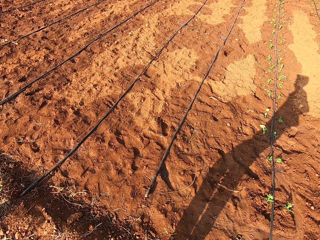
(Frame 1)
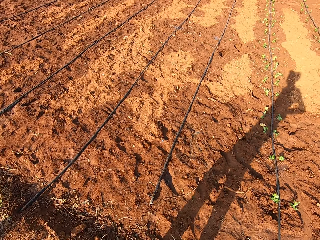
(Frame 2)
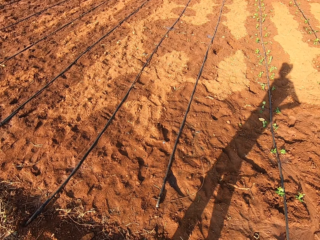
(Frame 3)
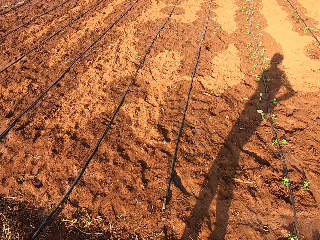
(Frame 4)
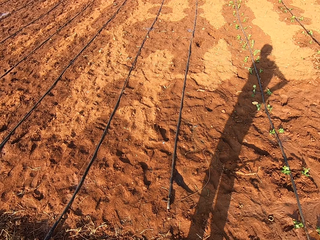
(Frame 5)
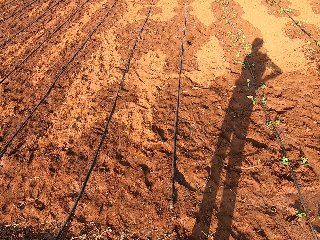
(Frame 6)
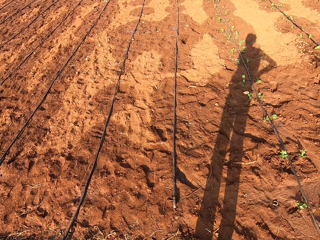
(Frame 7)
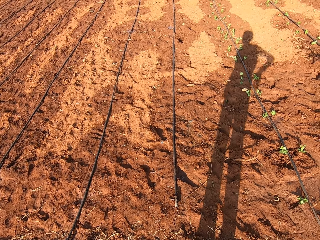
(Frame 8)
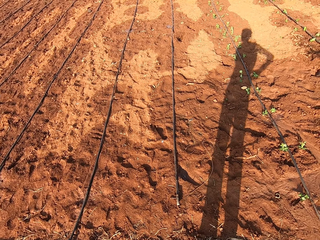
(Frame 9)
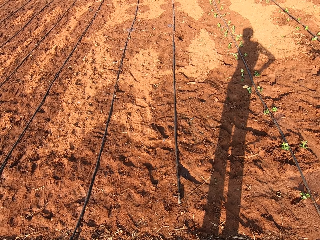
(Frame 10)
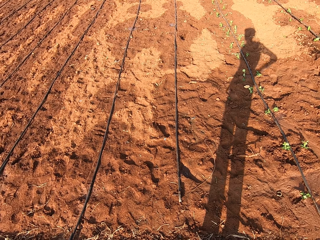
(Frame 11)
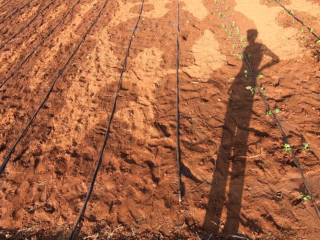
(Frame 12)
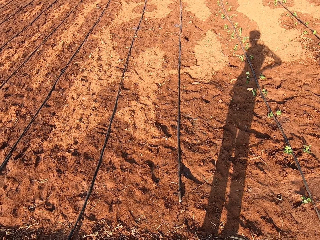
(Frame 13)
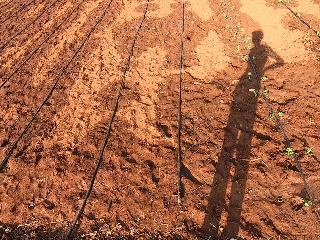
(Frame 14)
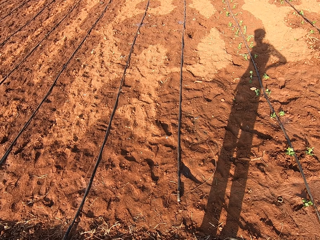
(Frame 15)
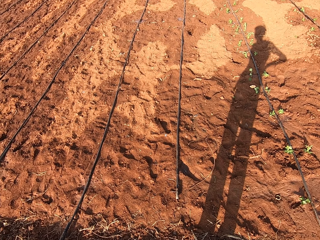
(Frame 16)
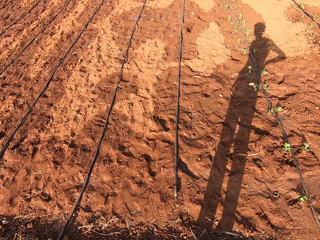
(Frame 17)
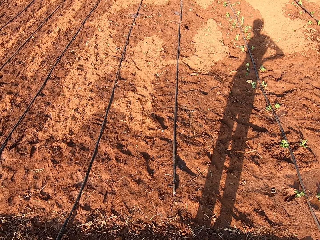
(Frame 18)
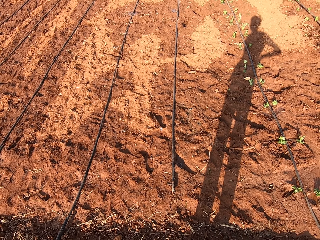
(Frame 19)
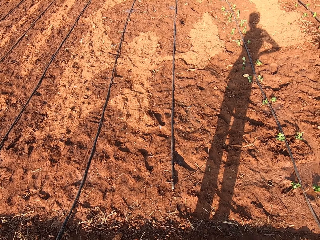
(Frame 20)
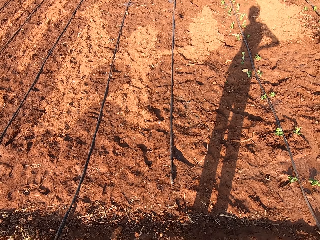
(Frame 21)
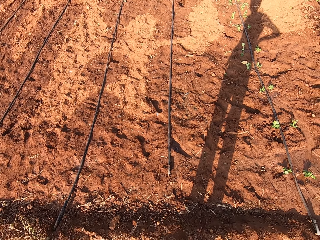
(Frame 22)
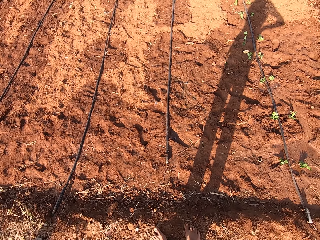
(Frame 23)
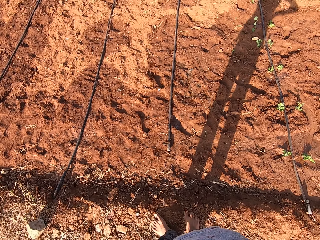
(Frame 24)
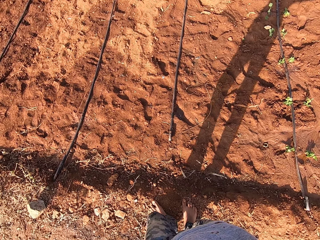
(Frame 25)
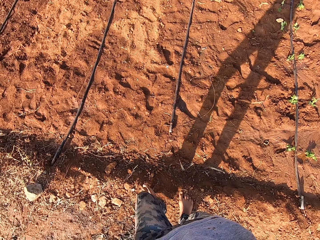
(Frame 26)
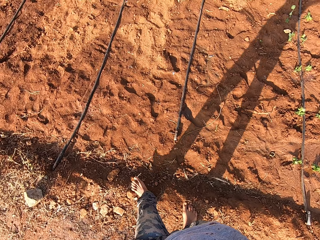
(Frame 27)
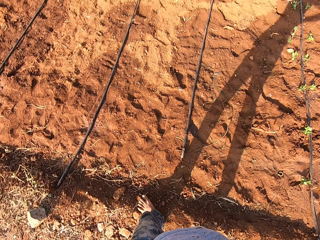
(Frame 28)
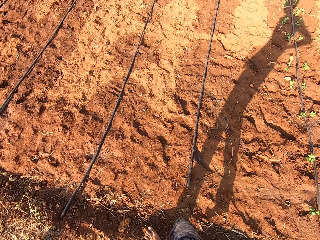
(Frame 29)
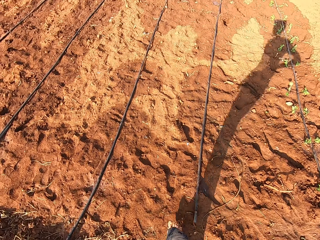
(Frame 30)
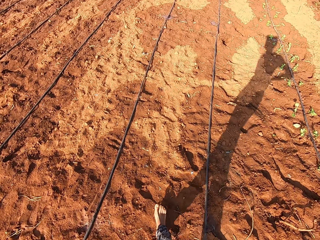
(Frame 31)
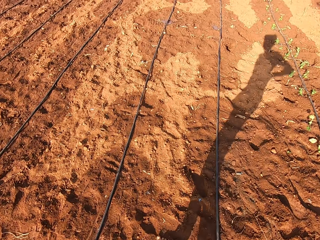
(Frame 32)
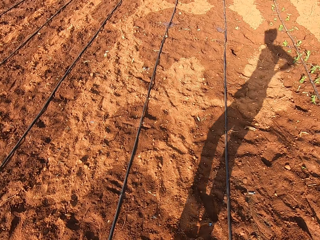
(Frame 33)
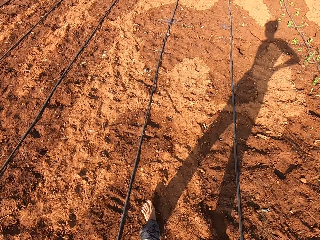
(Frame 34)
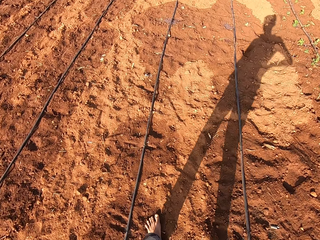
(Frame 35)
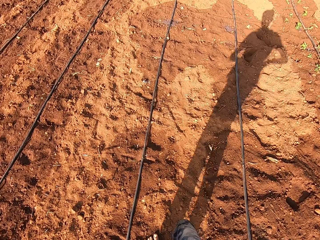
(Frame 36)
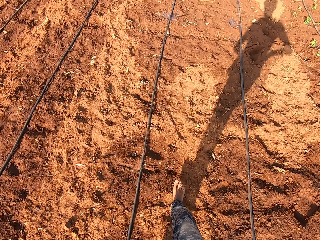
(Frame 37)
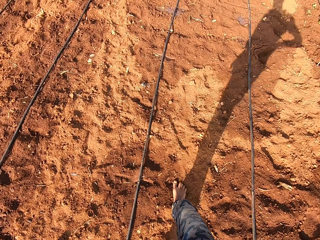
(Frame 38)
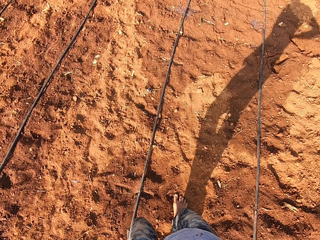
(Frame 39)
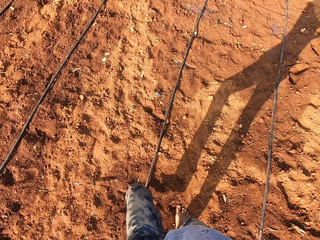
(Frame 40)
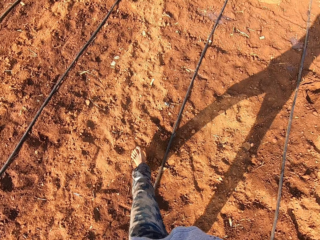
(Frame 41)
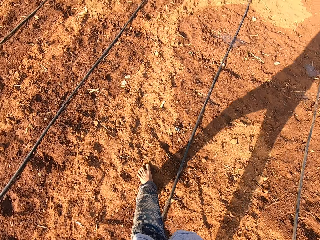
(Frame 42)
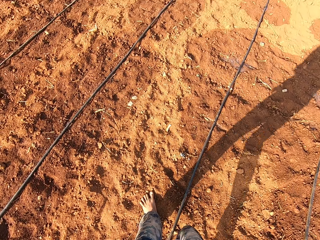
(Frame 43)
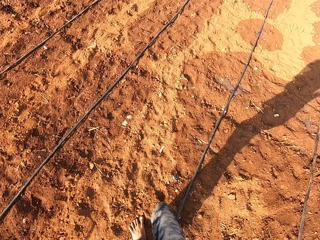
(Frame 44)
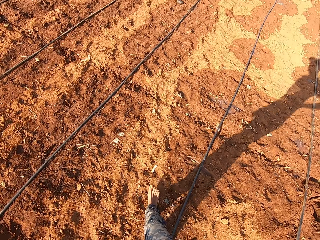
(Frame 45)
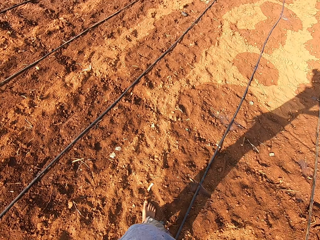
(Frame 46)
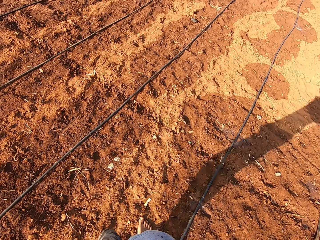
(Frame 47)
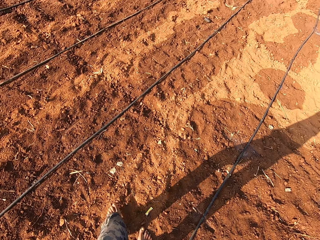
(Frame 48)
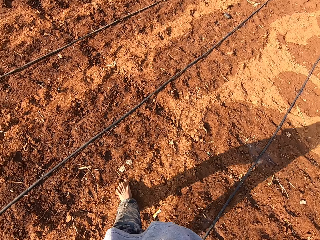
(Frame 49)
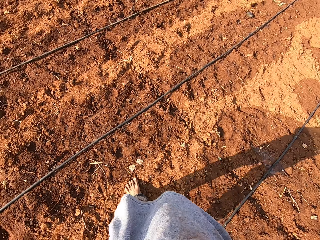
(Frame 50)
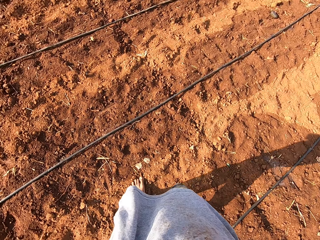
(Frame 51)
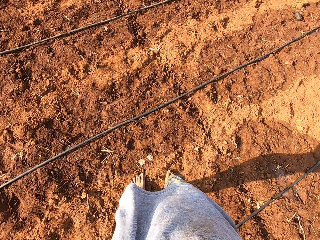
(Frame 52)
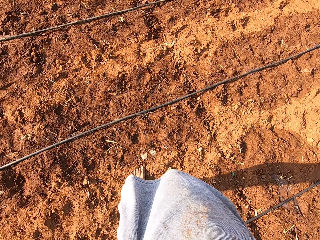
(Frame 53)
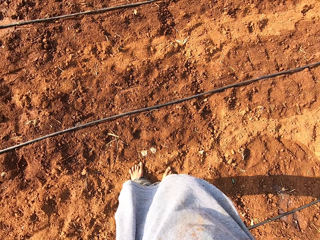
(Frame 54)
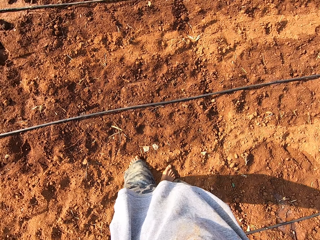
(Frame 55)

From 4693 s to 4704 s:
The camera wearer stands. They walk.

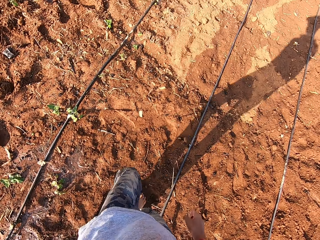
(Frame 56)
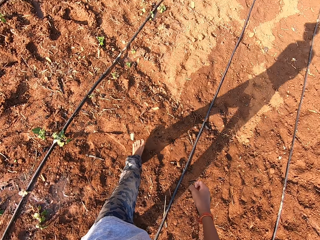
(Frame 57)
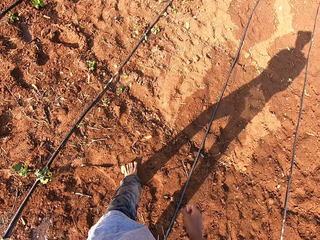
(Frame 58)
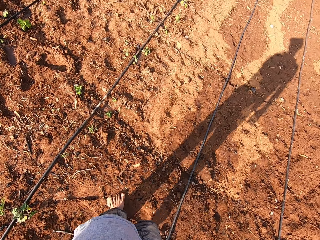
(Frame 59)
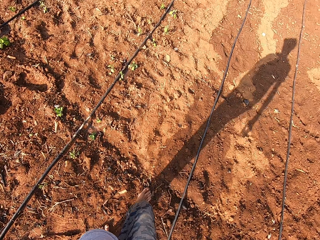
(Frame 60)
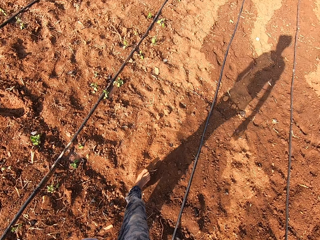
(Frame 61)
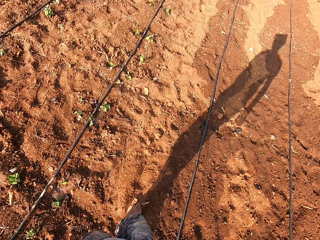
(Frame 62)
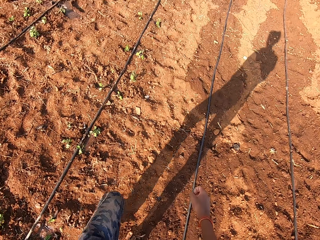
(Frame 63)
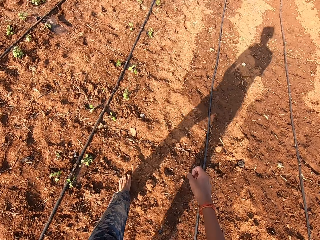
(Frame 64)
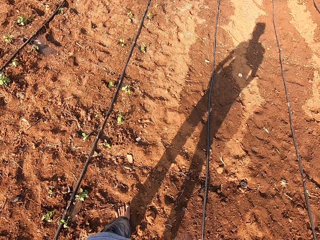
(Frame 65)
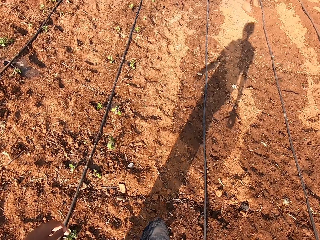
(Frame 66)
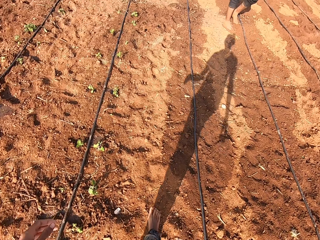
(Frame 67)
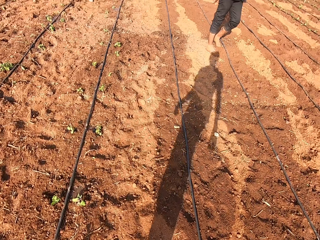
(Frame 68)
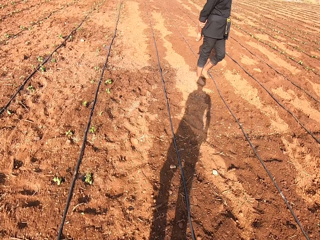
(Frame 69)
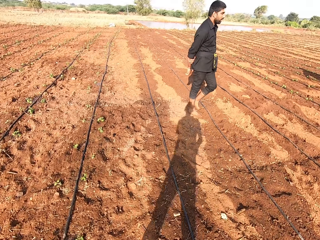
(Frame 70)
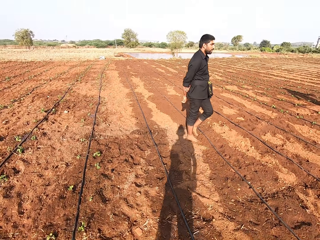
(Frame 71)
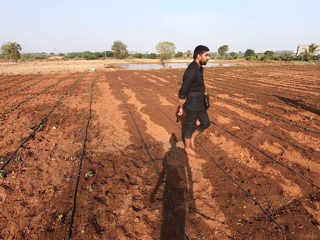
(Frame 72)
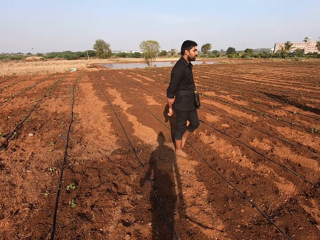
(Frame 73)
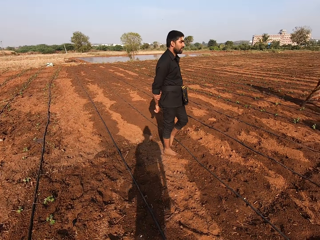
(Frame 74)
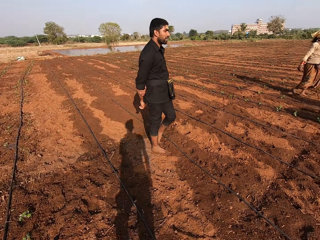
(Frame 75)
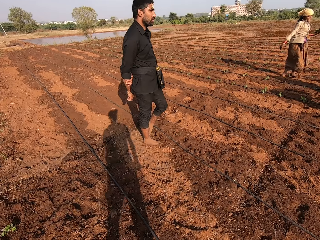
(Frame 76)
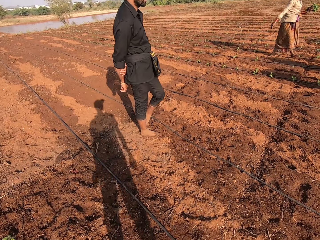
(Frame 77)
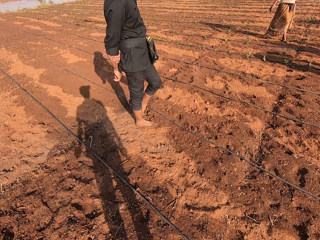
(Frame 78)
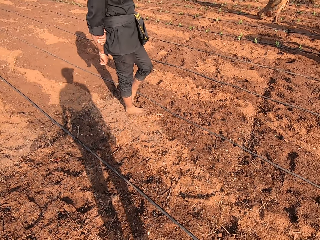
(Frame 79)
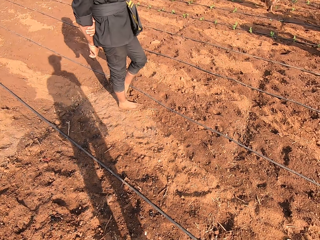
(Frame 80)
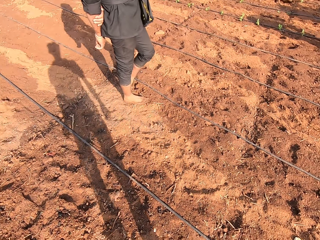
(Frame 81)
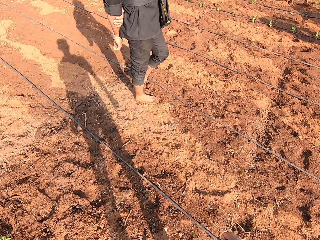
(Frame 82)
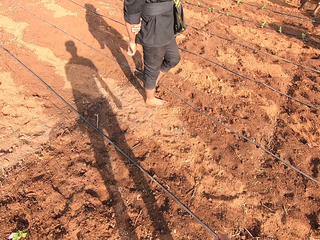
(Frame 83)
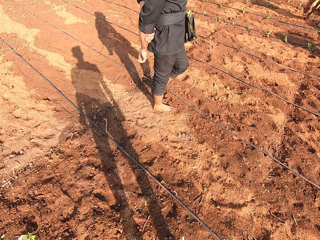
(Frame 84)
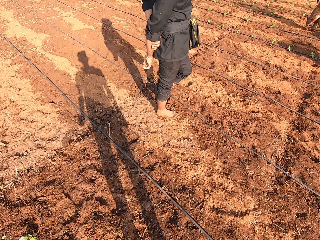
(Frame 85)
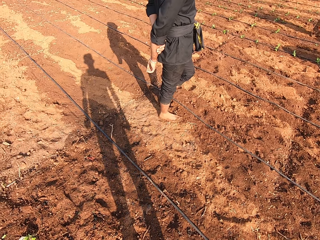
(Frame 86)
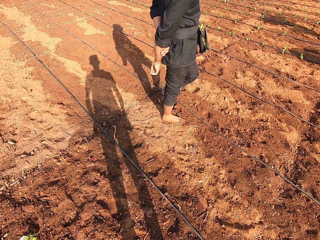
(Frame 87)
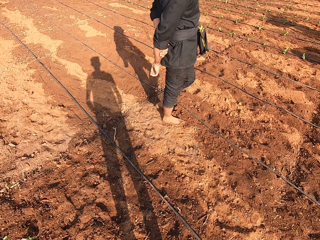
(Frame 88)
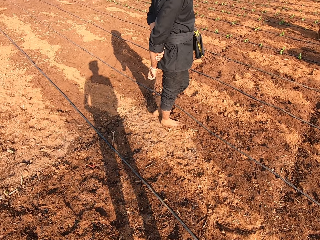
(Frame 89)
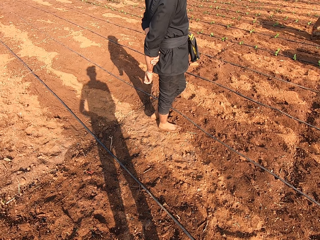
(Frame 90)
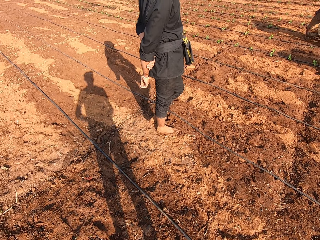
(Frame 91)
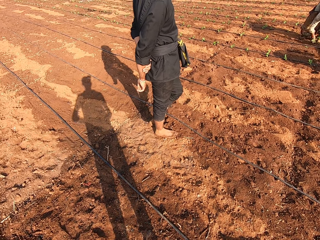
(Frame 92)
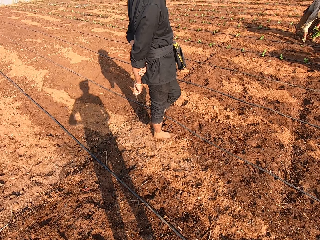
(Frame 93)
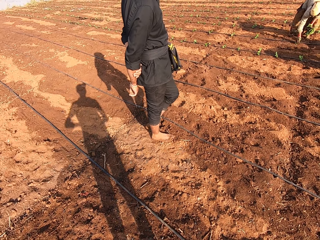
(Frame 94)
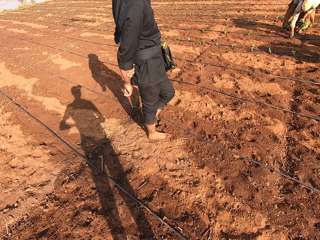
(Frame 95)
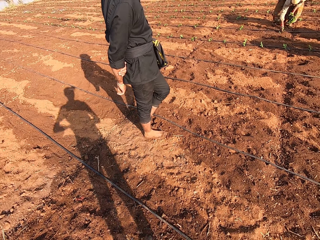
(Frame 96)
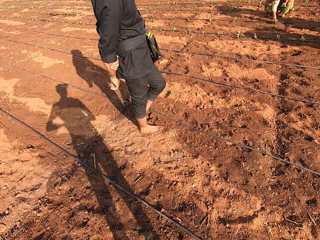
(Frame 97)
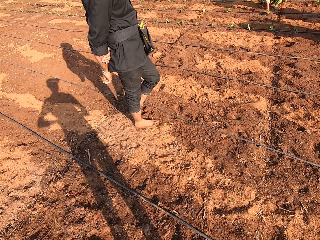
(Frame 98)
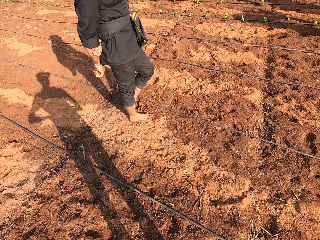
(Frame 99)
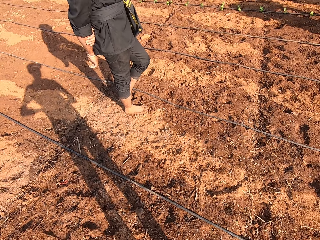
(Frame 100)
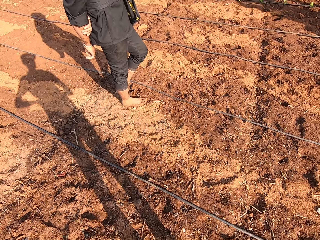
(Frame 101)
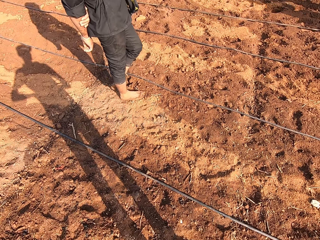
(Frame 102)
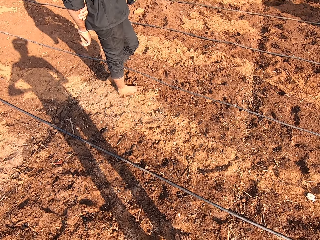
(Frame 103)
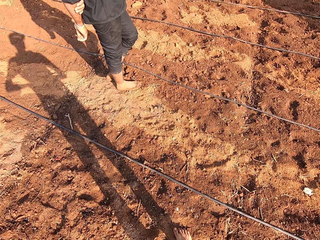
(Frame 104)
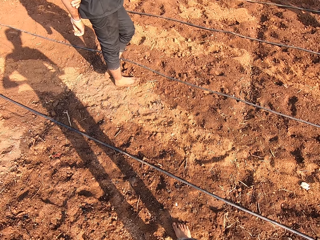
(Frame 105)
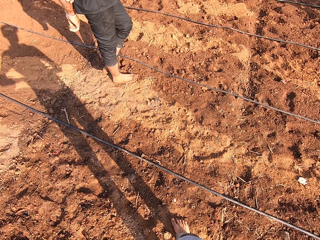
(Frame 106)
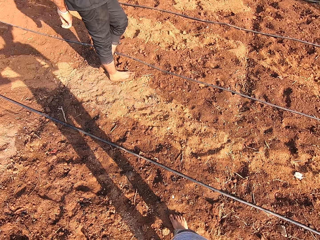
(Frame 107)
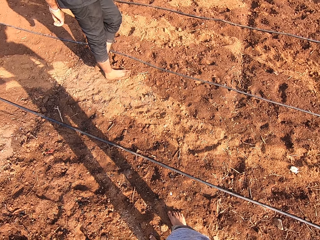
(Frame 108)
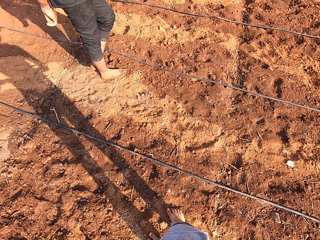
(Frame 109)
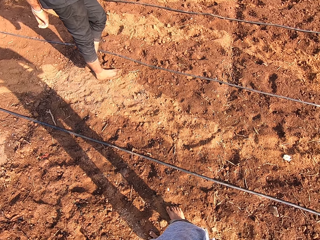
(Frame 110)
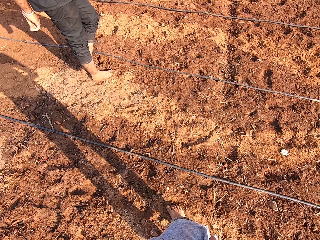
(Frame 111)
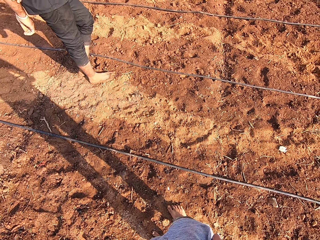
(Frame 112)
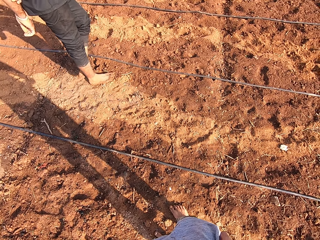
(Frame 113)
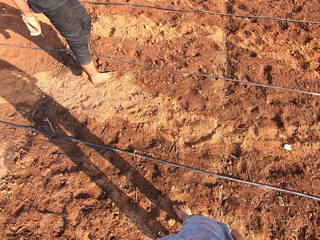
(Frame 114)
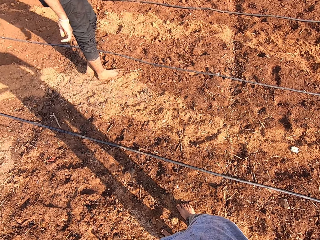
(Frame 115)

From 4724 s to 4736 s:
The camera wearer converses with a man and a woman. Another woman plants seedlings in the ground with her right hand. The camera wearer stands.
